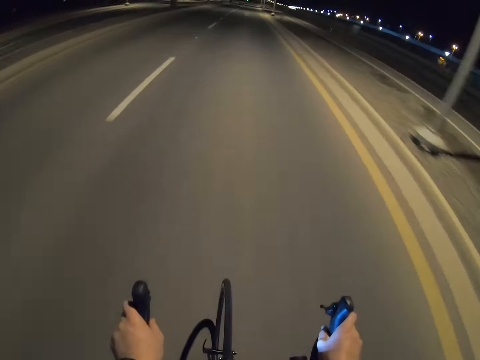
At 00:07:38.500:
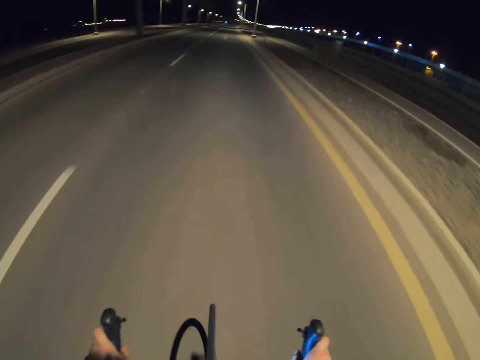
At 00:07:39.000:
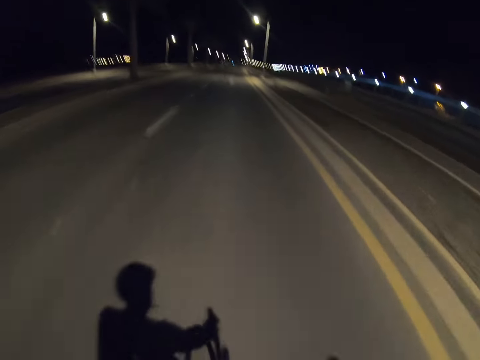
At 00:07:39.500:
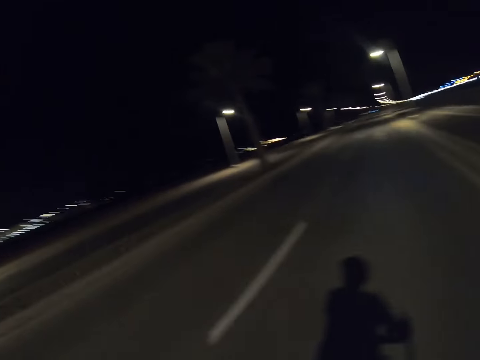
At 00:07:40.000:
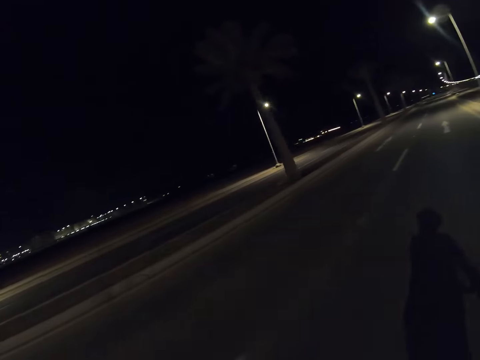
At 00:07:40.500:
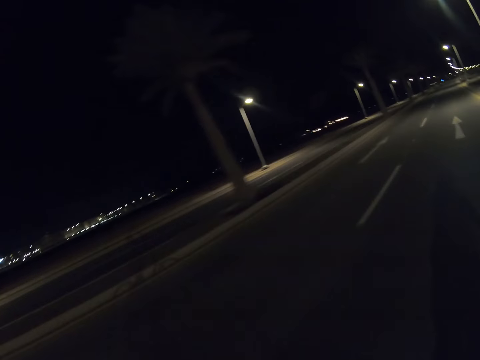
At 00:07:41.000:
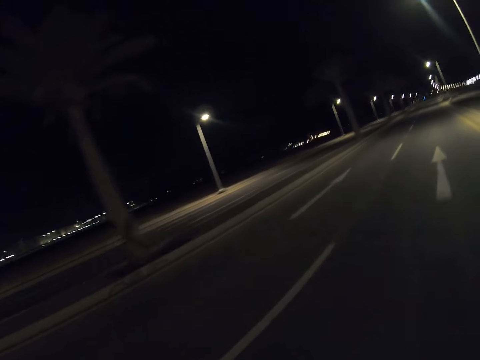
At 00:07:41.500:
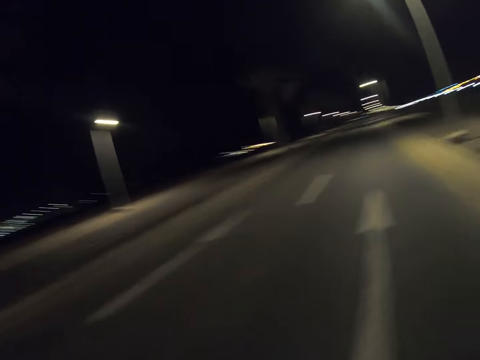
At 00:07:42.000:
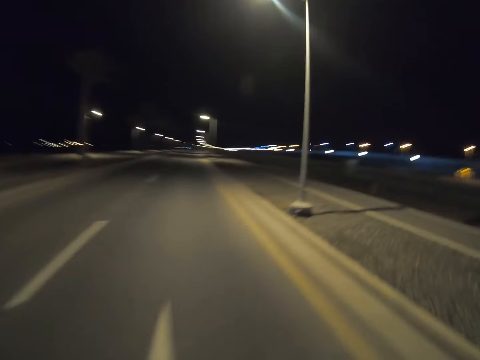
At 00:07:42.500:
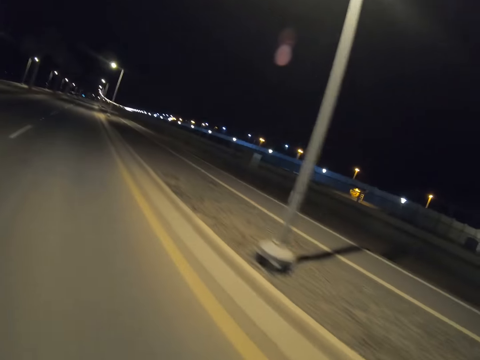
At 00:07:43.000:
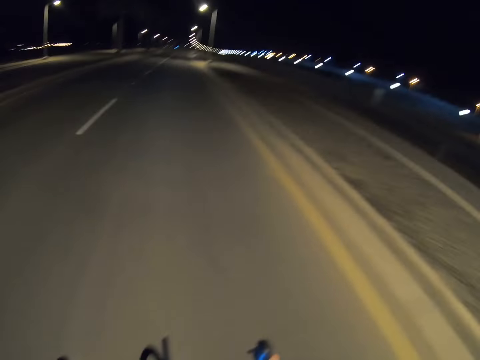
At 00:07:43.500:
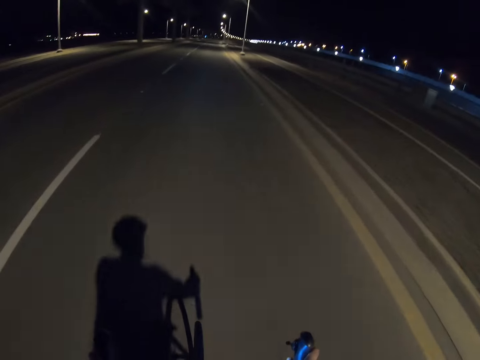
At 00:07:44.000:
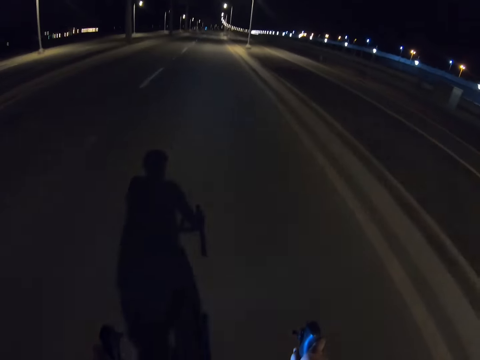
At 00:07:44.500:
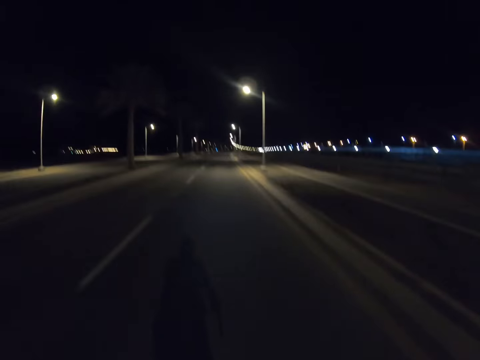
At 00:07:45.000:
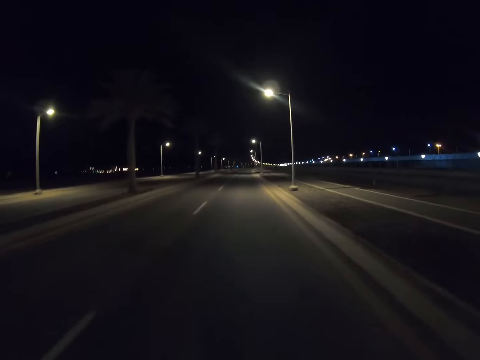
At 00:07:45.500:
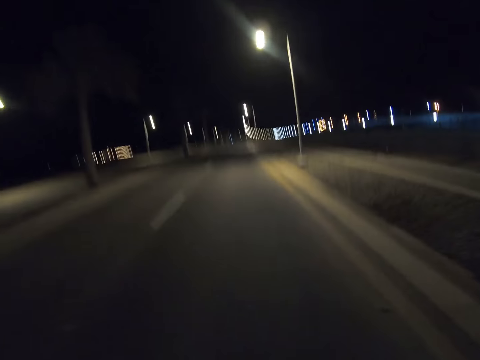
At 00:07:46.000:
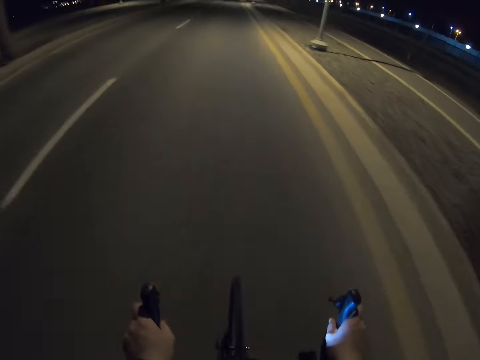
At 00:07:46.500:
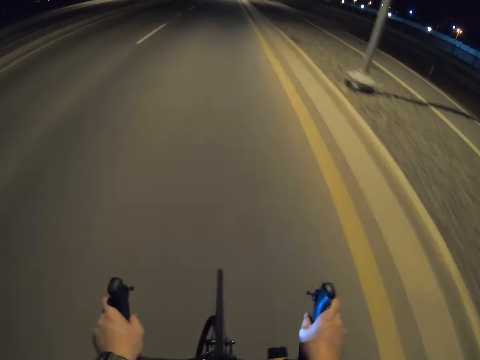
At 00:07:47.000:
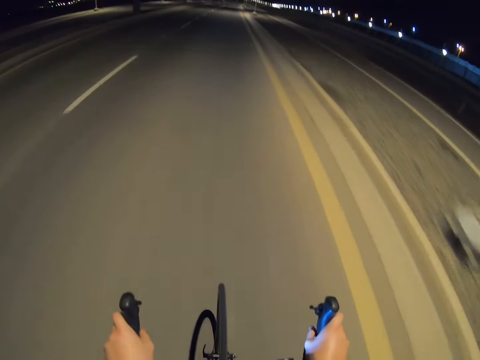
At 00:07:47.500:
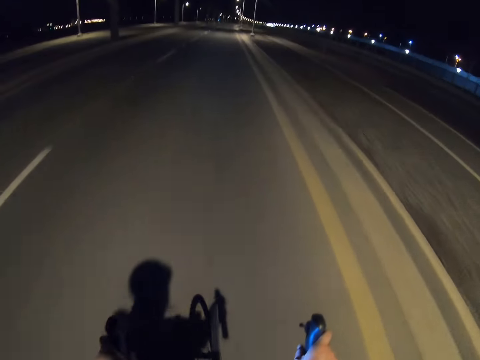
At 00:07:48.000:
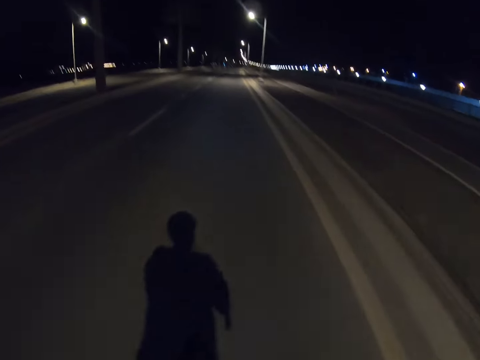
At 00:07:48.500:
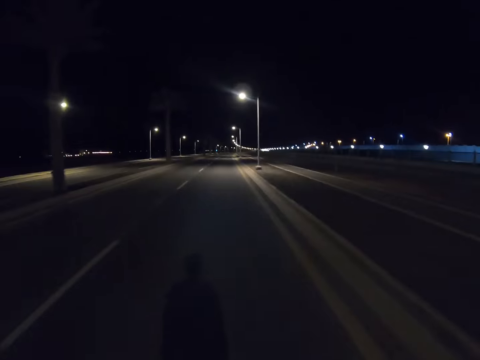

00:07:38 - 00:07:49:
The camera wearer stares at the building. They look at the road. They cycle the bicycle on the road.

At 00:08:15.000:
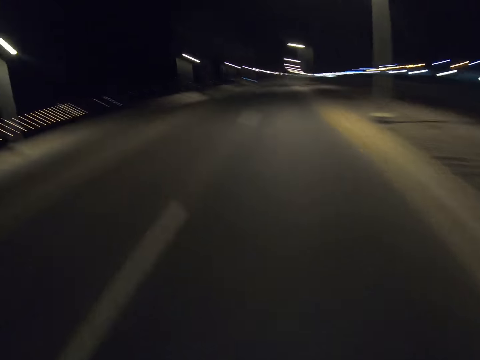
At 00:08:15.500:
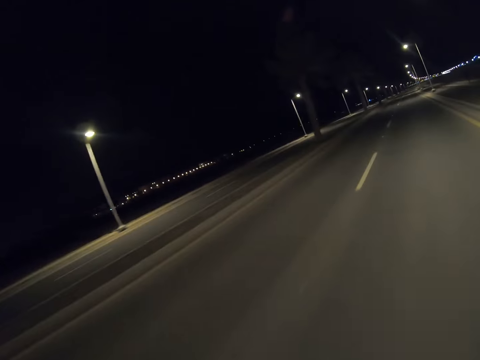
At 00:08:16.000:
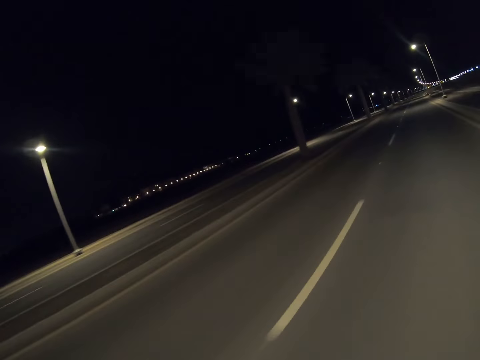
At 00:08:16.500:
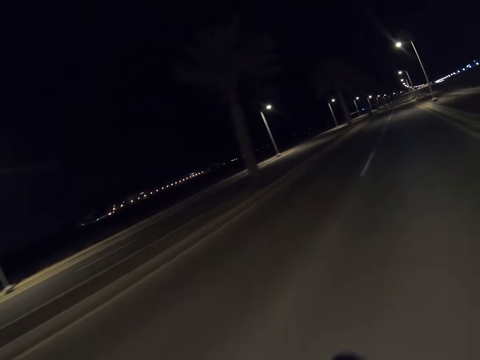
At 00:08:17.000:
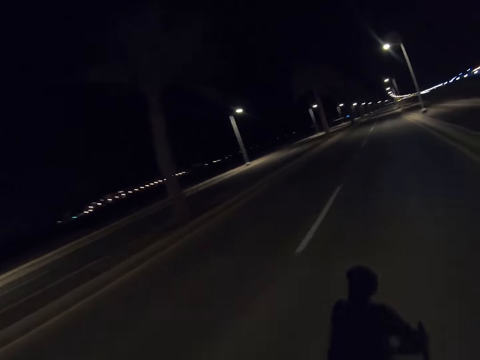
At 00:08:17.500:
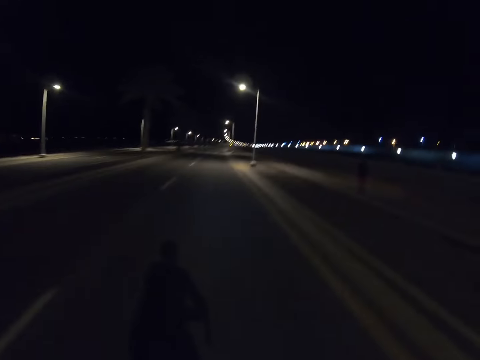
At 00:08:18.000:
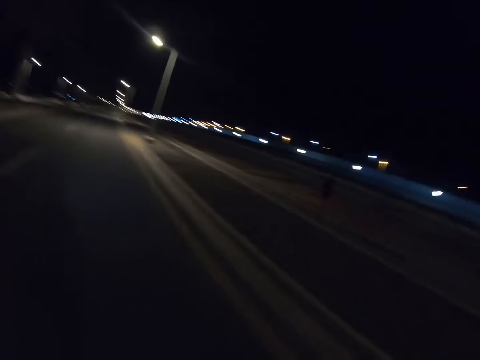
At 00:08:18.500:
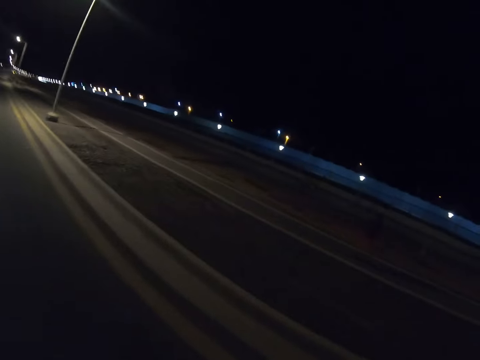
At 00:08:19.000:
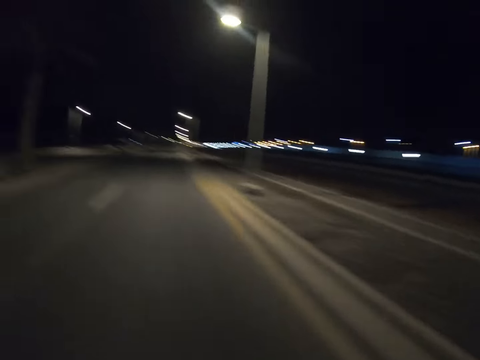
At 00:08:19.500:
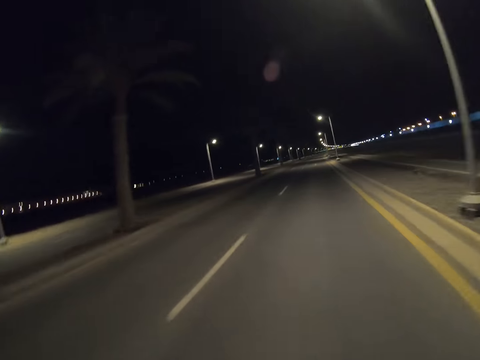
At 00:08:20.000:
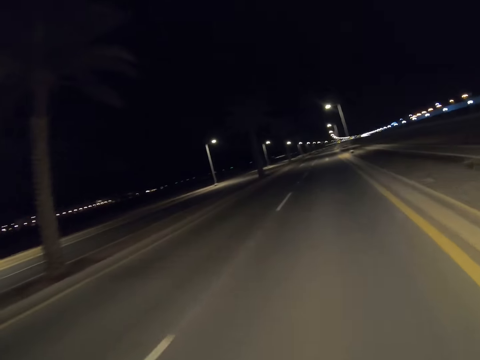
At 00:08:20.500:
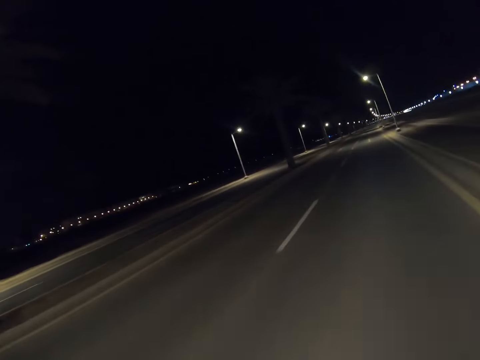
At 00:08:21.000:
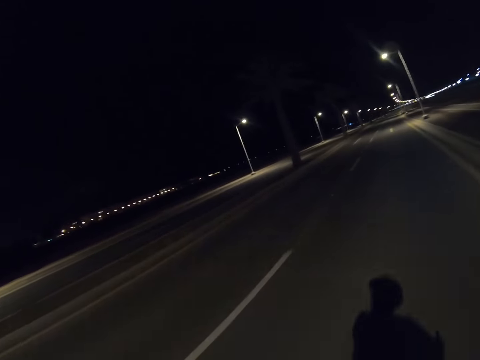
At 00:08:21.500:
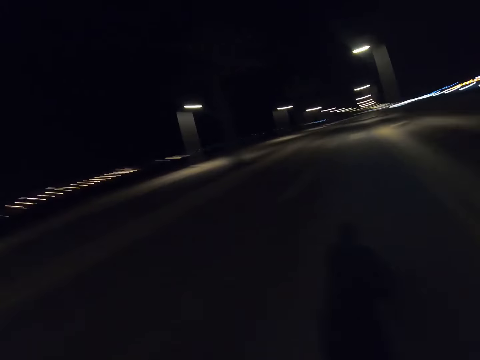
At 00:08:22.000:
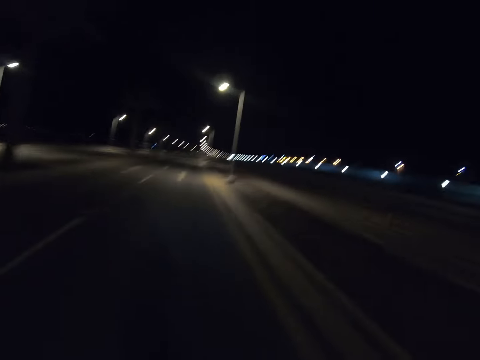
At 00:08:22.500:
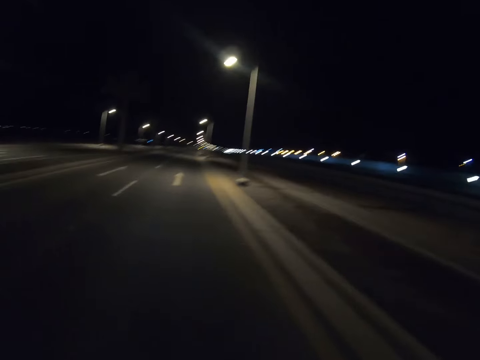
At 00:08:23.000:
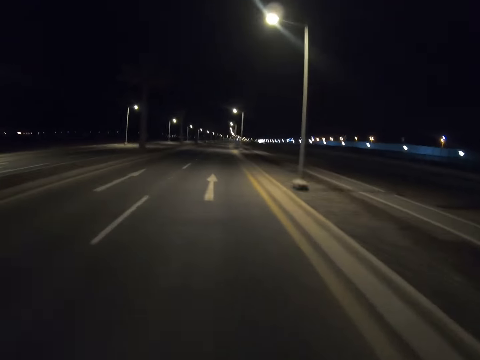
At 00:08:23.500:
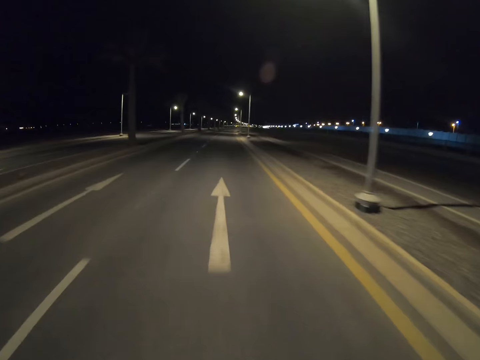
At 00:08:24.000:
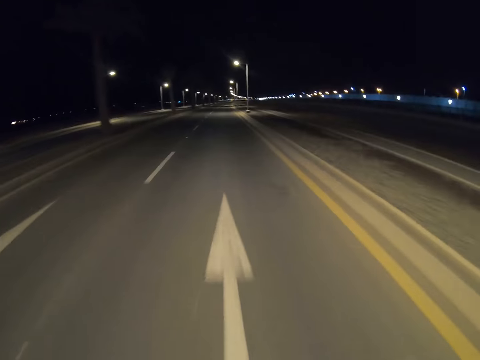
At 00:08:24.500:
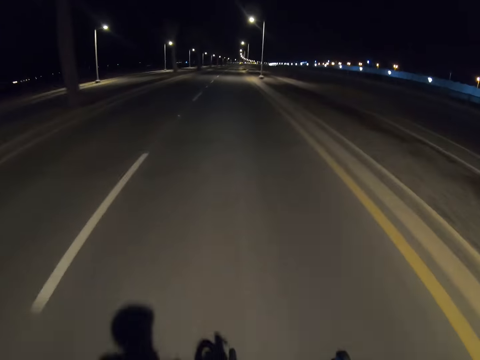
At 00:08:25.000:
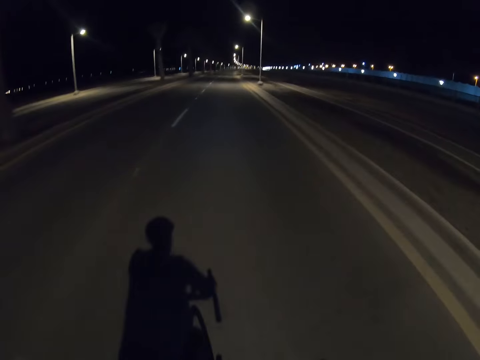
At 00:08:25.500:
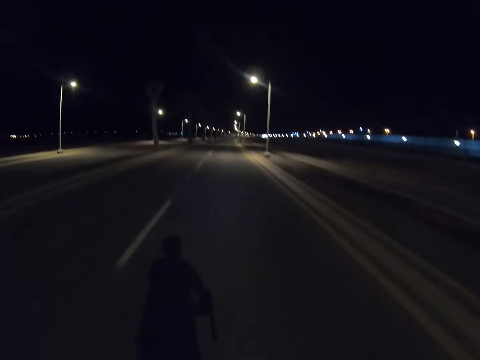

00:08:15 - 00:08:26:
The camera wearer stares at the street light. They look at the road. They cycle the bicycle on the road.

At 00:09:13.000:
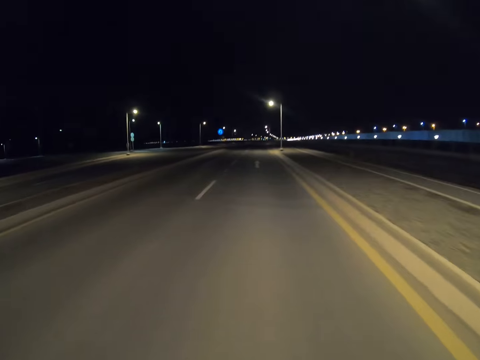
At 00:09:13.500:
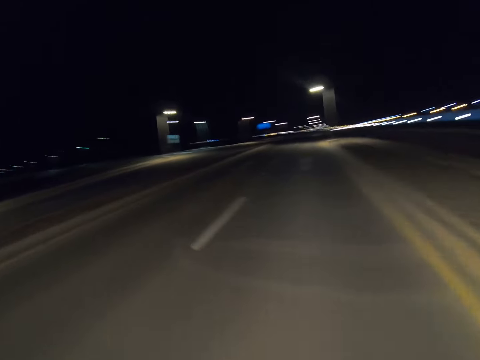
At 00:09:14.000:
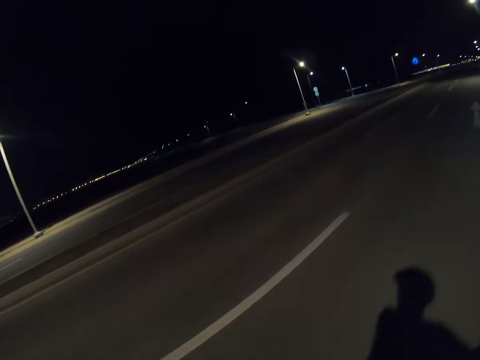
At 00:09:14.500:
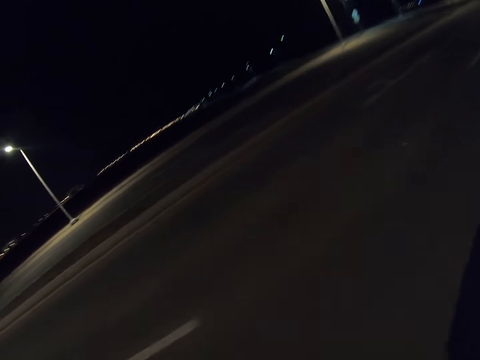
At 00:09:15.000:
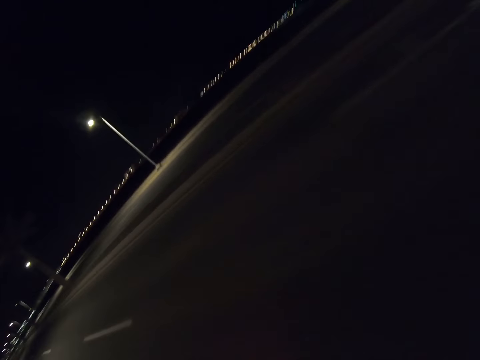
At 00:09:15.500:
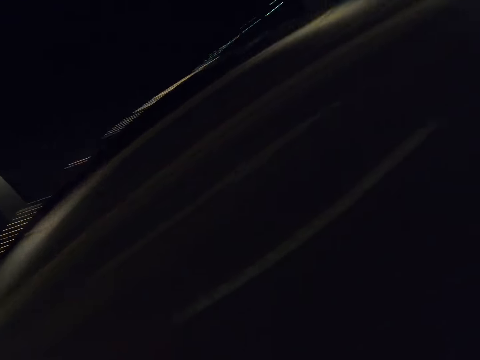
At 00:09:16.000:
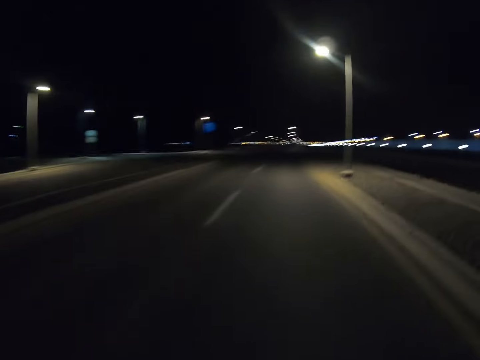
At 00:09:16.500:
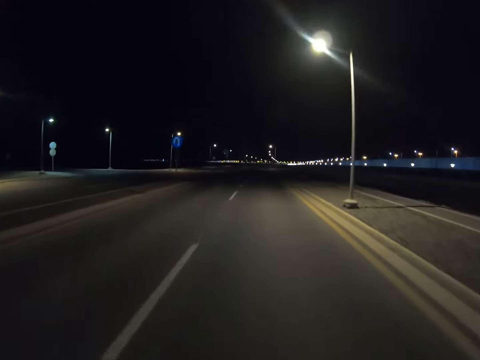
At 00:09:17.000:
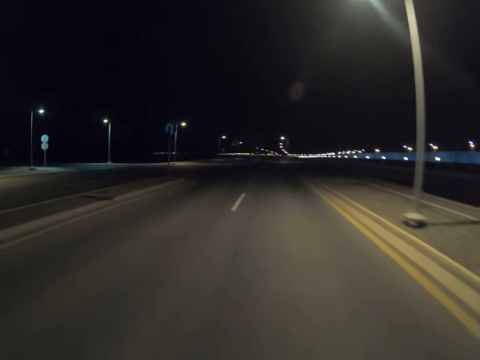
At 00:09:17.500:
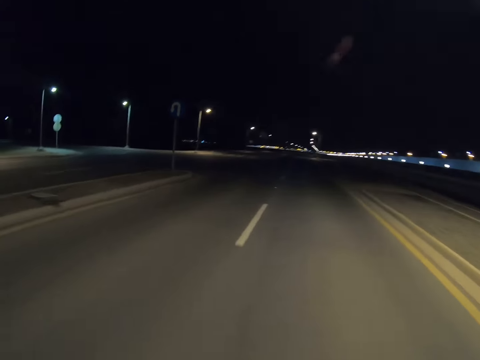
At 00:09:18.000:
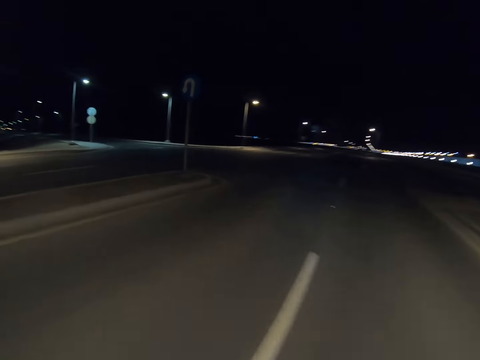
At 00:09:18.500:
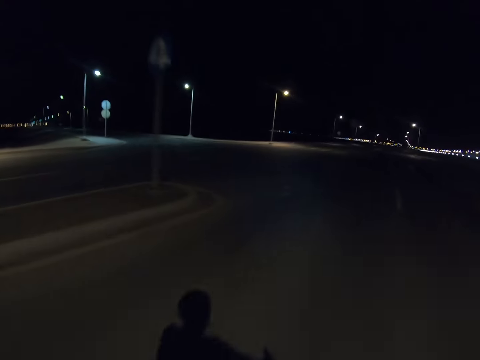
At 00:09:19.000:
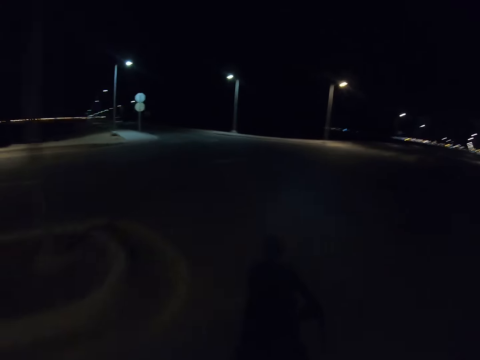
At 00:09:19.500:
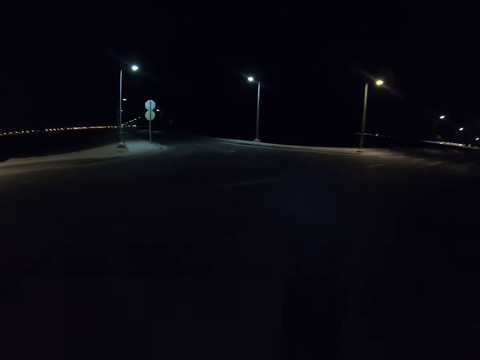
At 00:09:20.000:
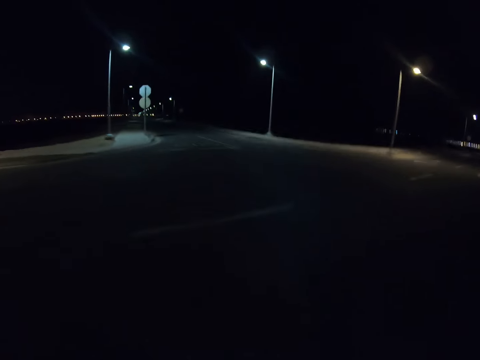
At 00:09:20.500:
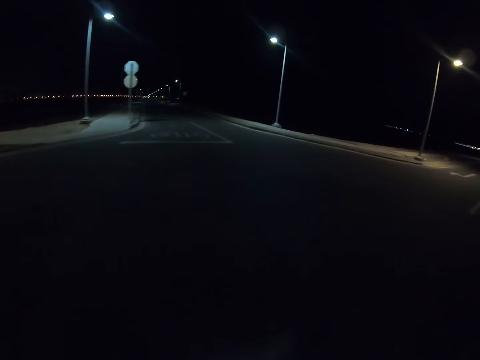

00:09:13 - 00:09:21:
The camera wearer looks at the road. They cycle a bicycle on the road.
